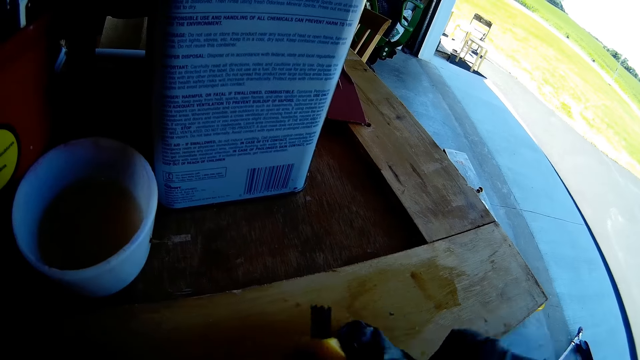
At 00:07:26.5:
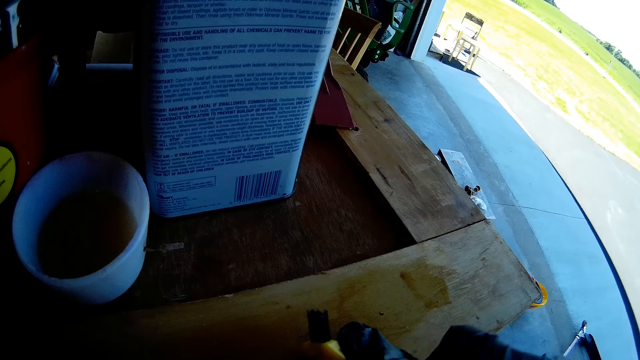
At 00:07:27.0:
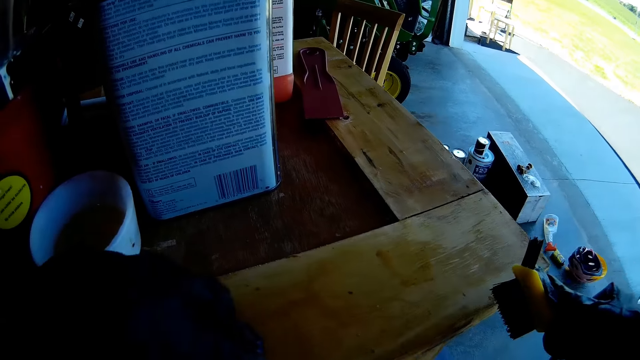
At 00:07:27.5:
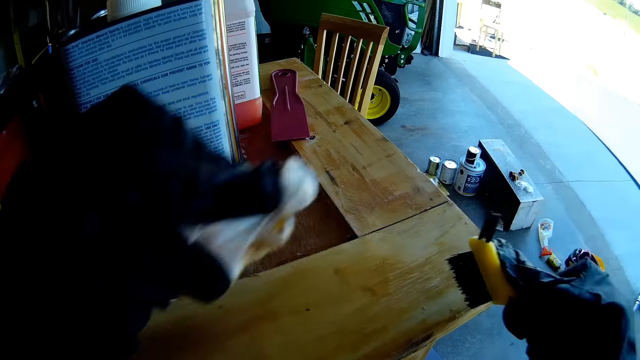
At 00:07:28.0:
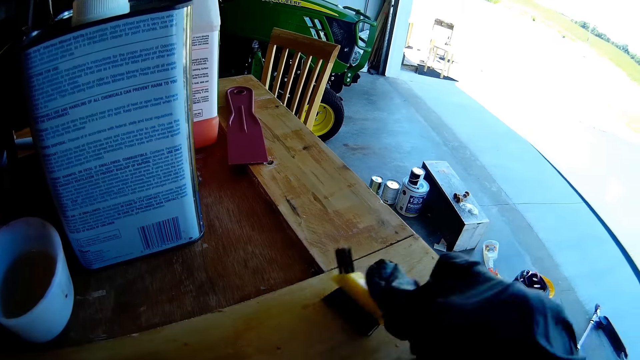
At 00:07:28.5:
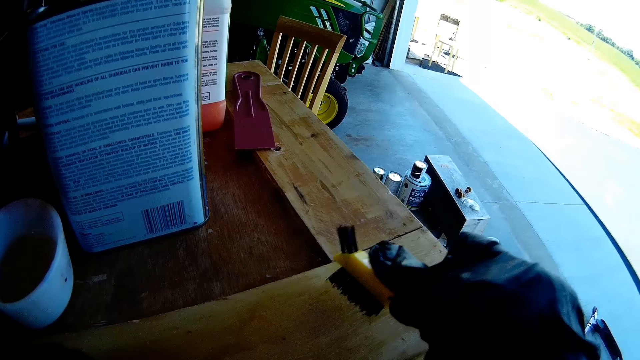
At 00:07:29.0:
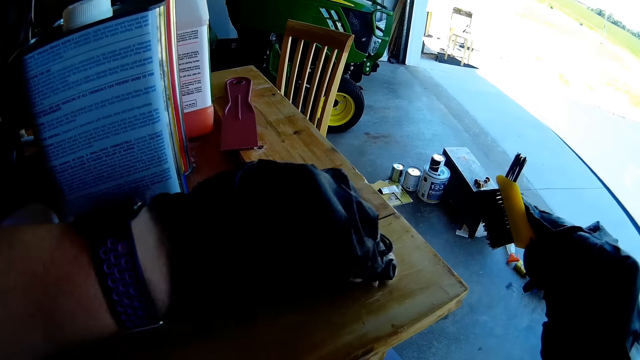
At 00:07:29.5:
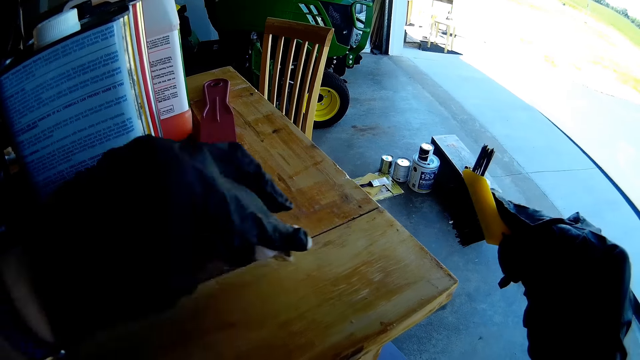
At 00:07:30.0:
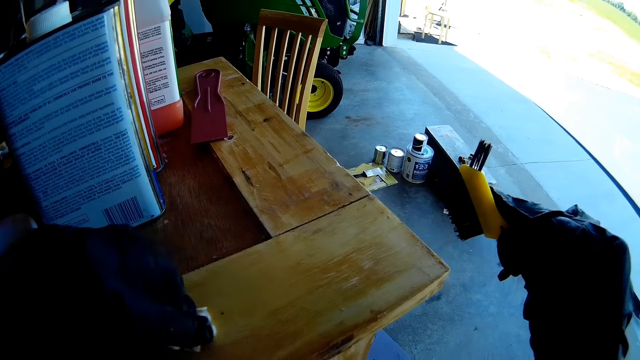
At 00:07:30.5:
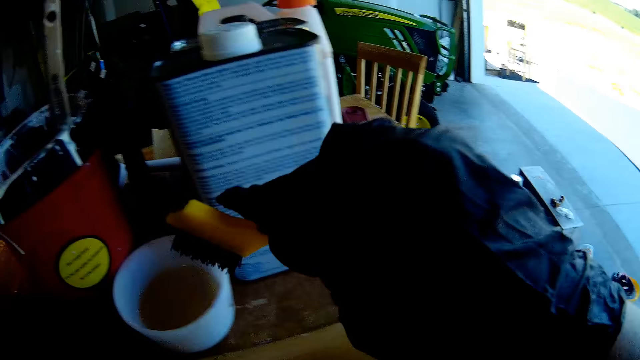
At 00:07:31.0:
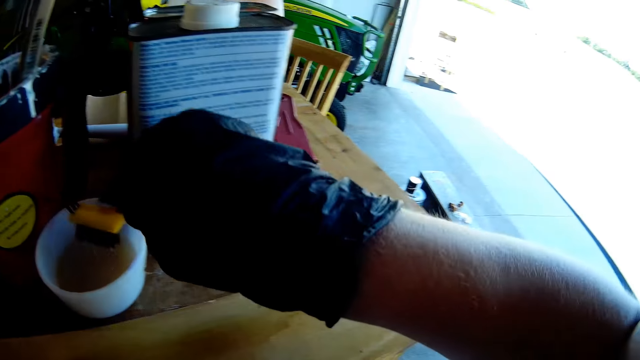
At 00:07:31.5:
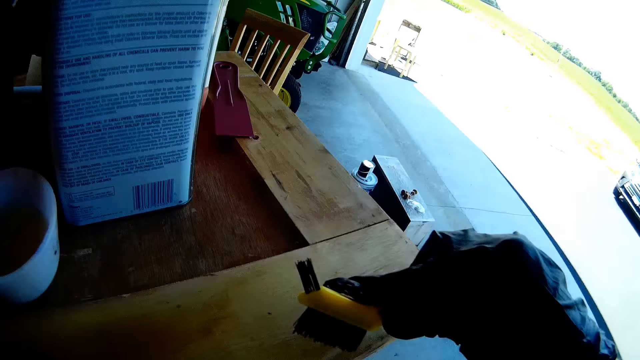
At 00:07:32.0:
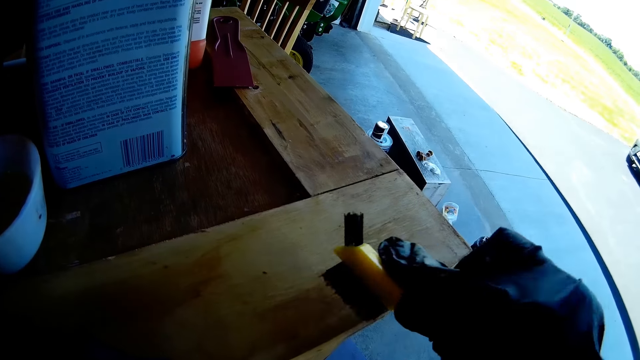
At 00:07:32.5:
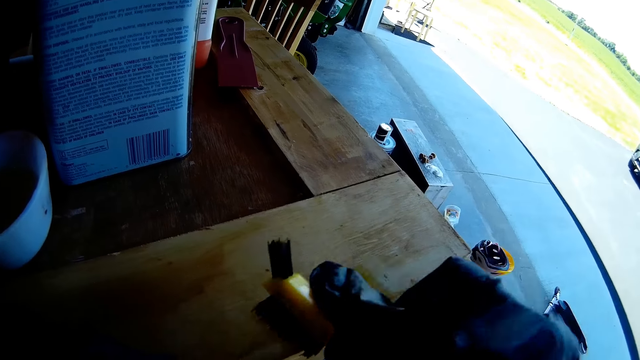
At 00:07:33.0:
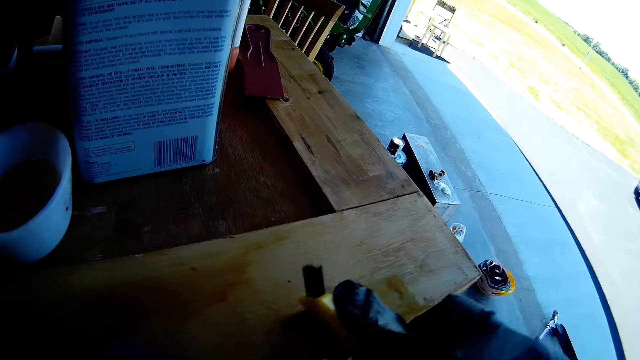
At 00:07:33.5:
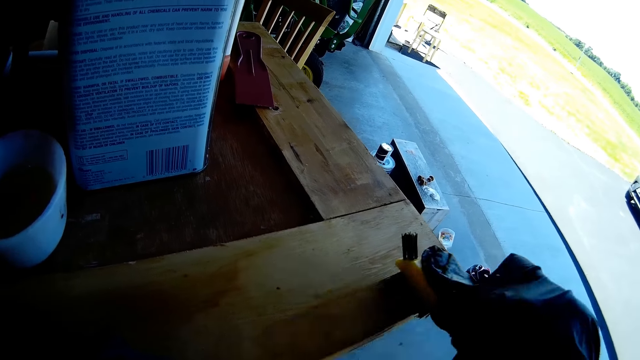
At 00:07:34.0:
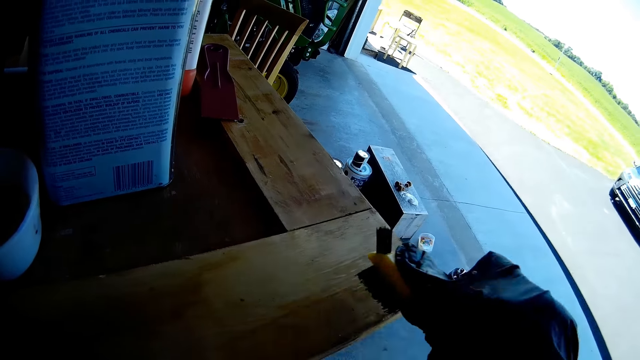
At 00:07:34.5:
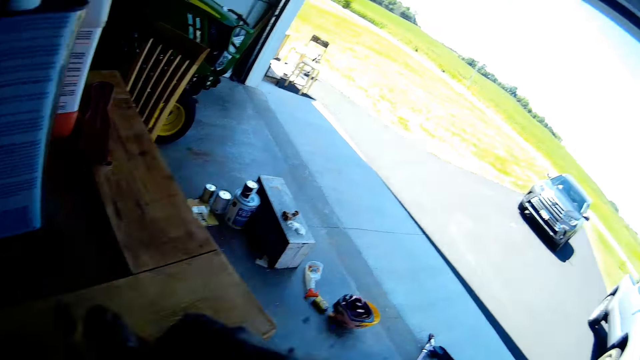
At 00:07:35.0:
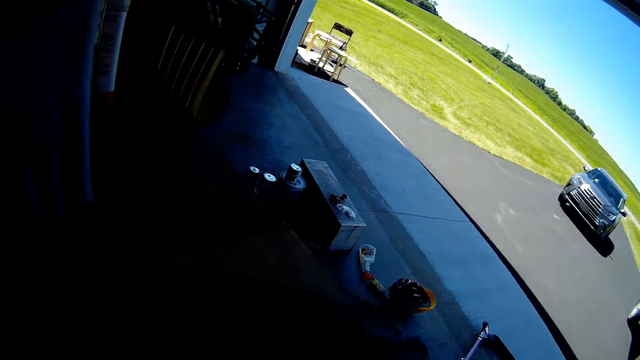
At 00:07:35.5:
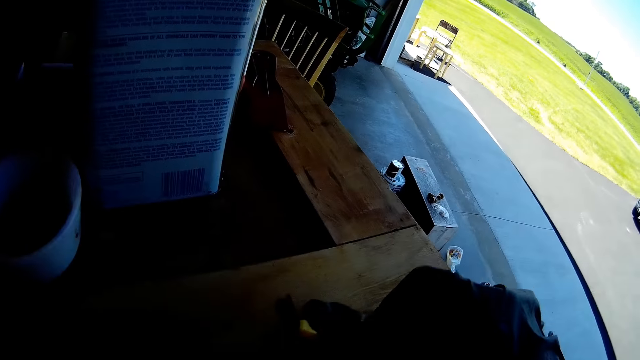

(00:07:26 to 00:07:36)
The camera wearer wipes the wooden surface with the serviette. They scrub off the wooden surface with the brush. They paint the wood. They wipe the wooden surface with the serviette. They dip the brush in the liquid. They scrub off the wooden surface with the brush. They paint the wood.

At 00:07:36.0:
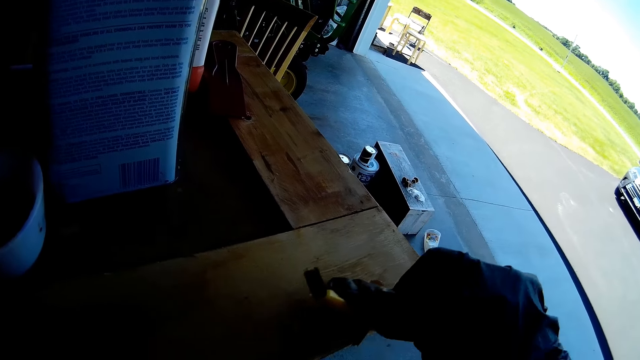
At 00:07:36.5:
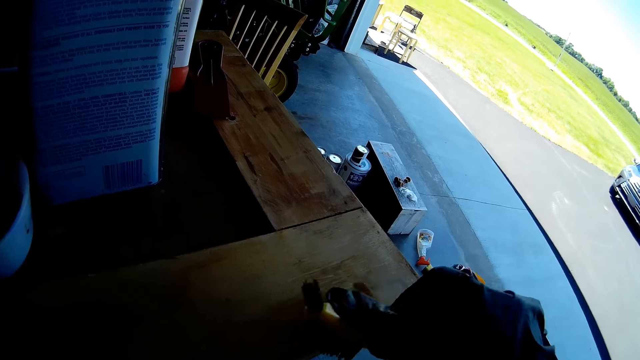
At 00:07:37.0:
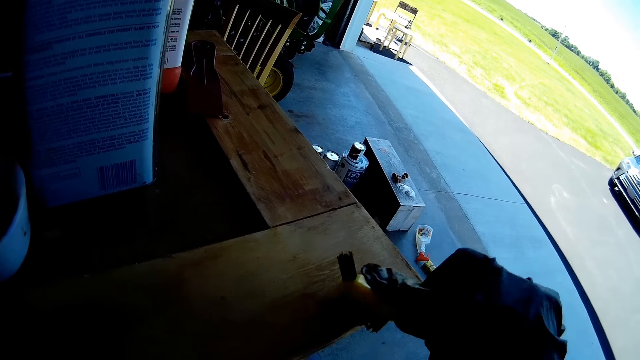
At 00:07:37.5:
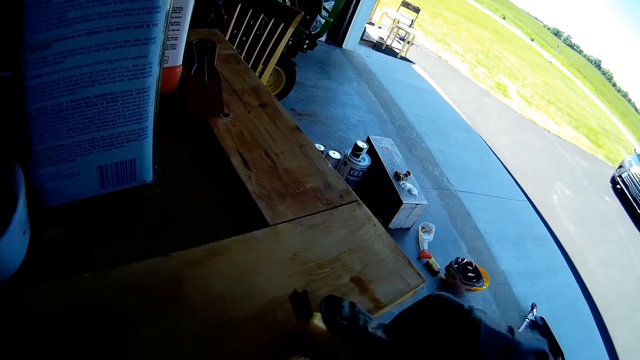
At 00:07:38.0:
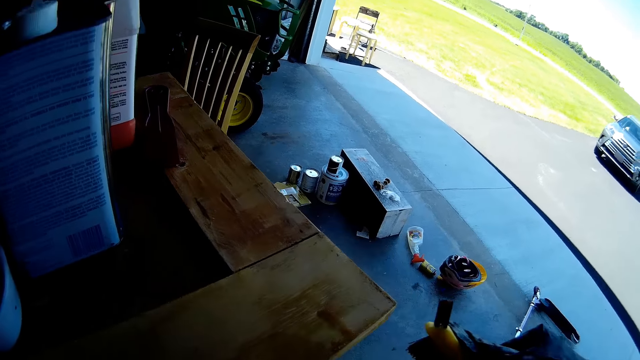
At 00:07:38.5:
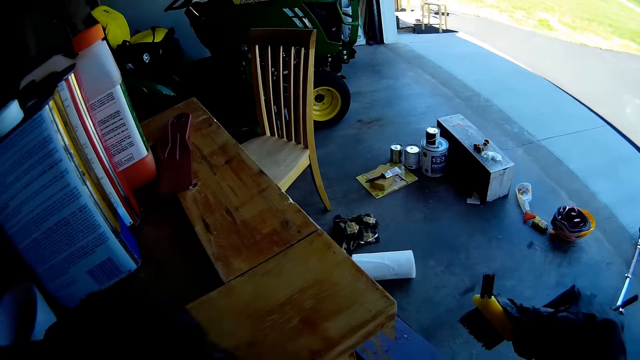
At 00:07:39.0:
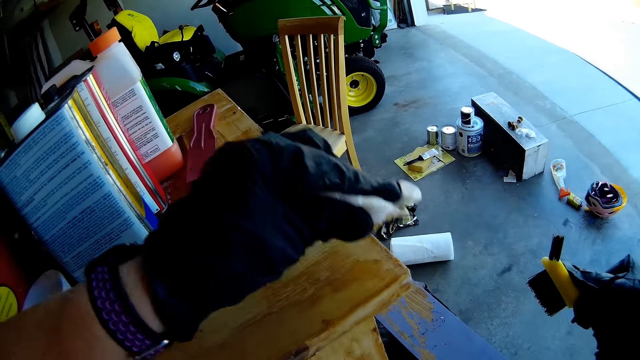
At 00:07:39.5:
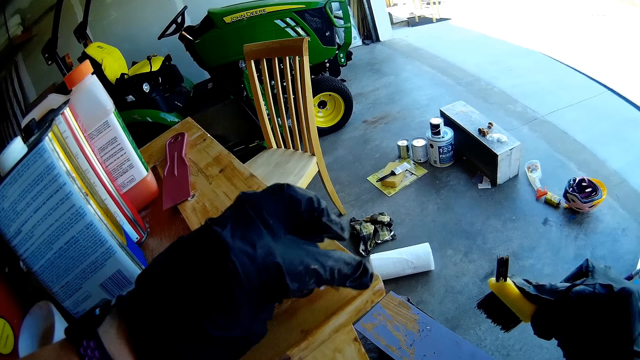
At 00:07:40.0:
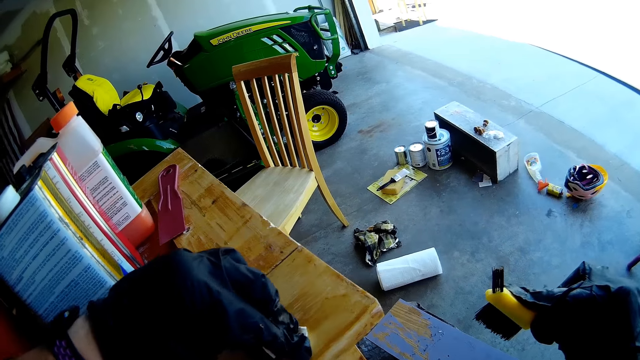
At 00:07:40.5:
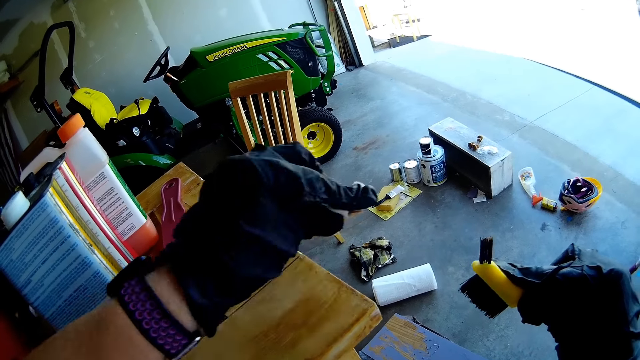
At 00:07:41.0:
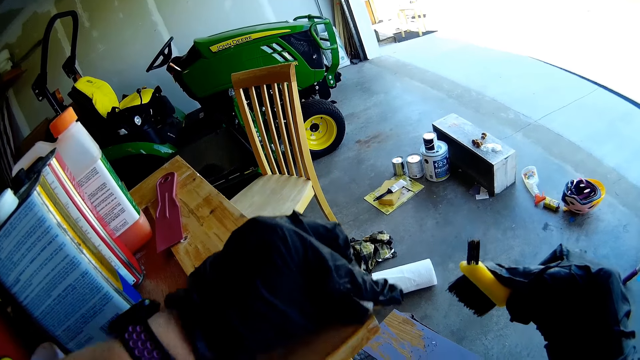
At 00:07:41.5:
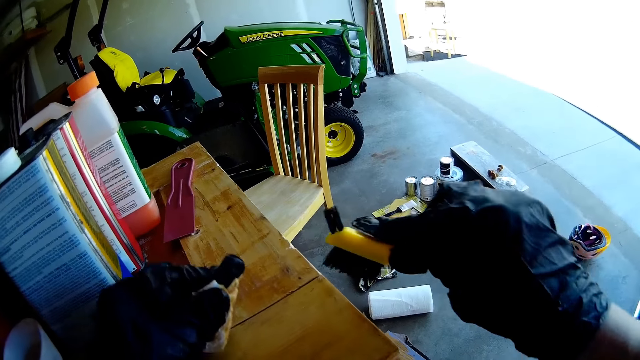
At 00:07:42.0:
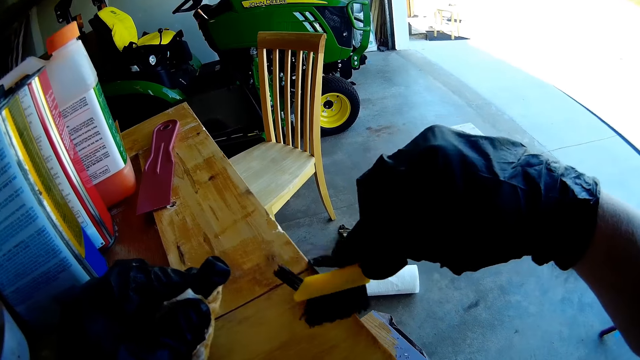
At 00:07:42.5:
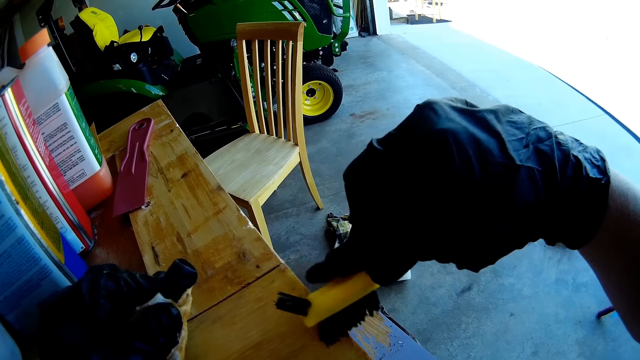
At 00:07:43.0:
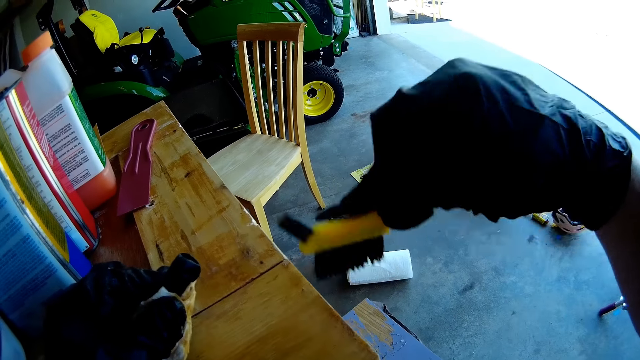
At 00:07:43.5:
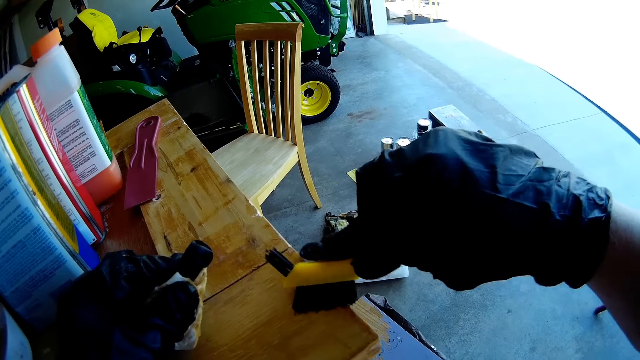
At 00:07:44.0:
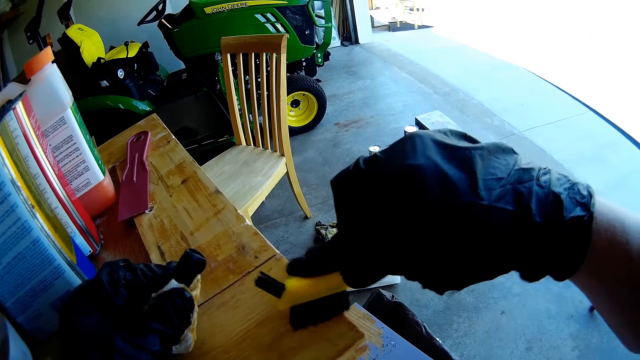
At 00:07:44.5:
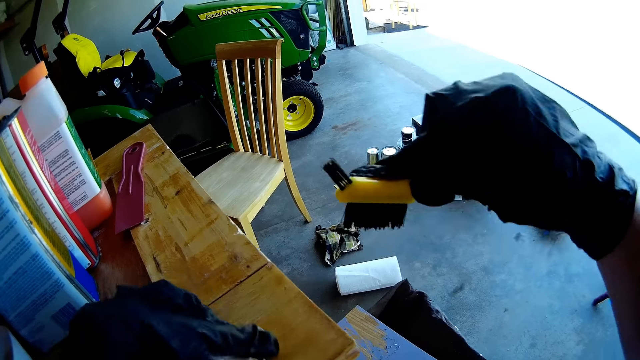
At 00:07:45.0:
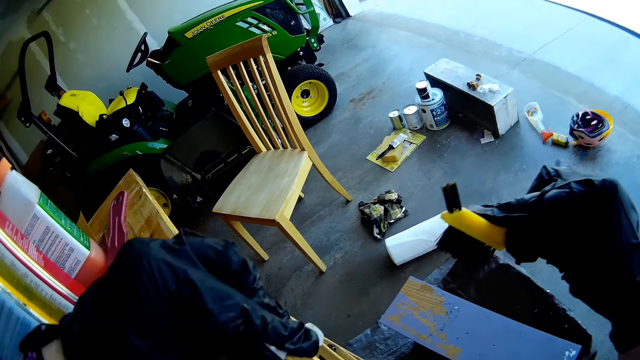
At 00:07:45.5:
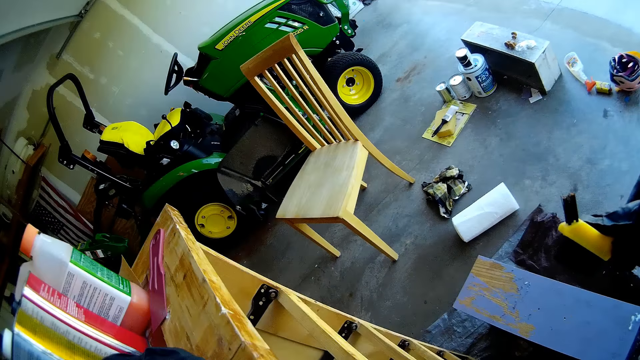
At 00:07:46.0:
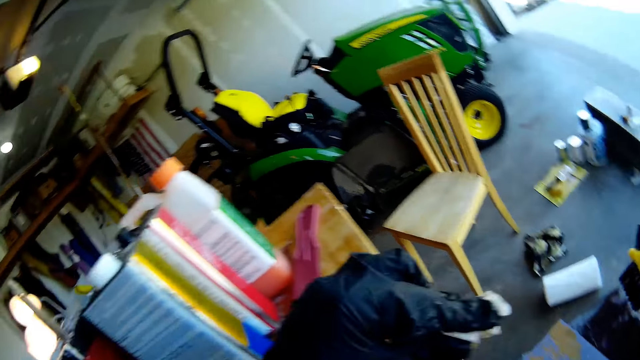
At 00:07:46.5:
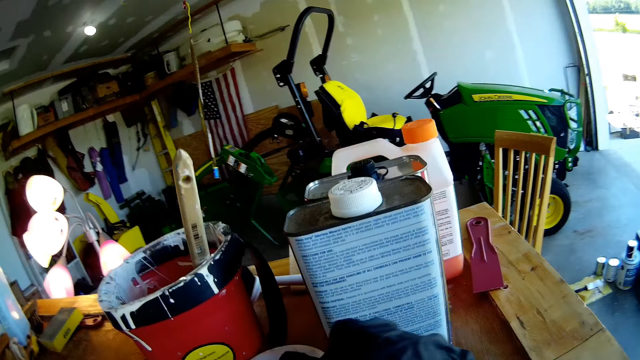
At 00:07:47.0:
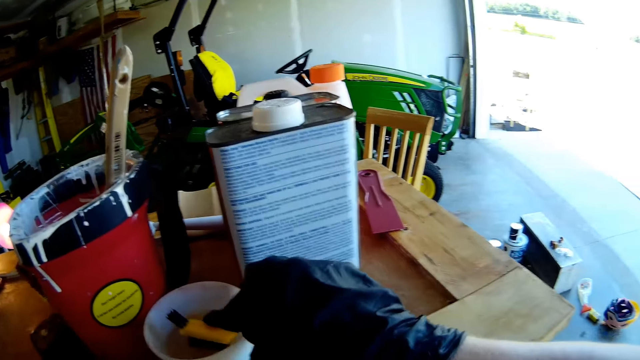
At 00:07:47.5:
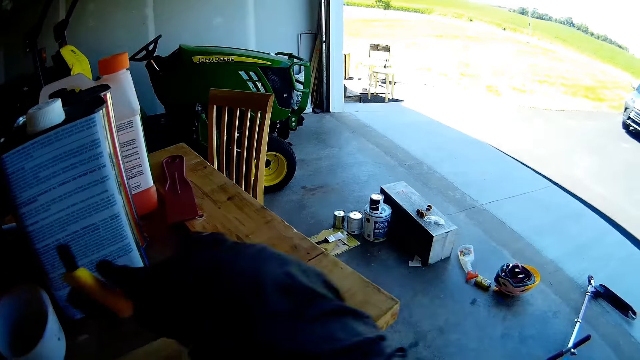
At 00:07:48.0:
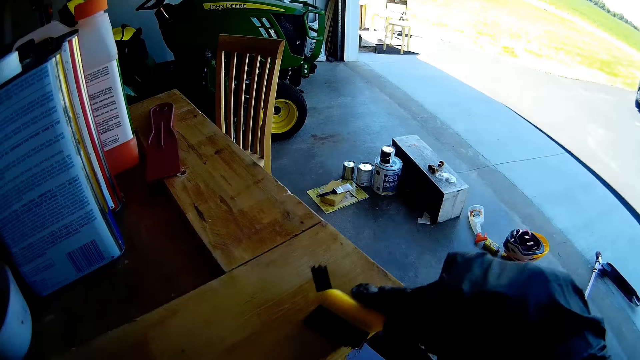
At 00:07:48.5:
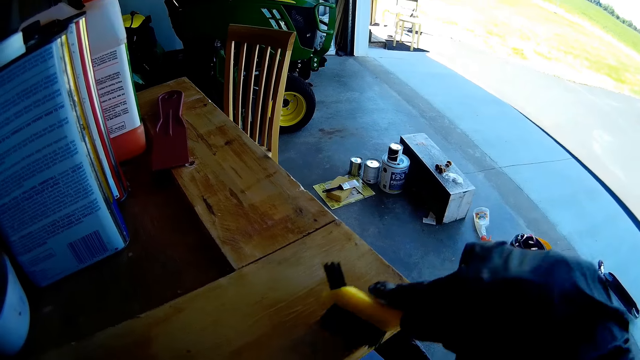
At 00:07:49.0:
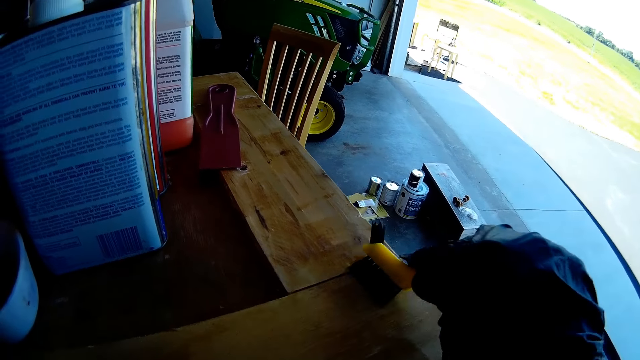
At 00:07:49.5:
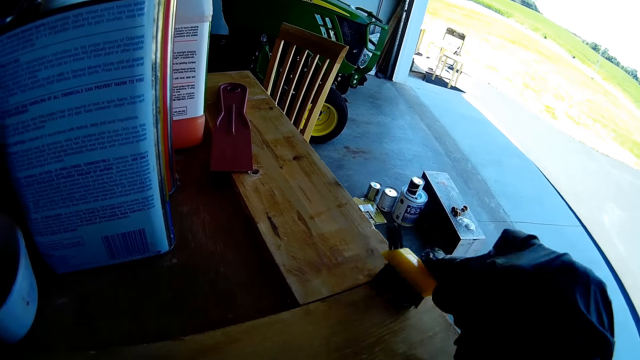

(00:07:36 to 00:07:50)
The camera wearer wipes the wooden surface with the serviette. They scrub off the wooden surface with the brush. They paint the wood. They wipe the wooden surface with the serviette. They shake the brush on the tin. They scrub off the wooden surface with the brush.
